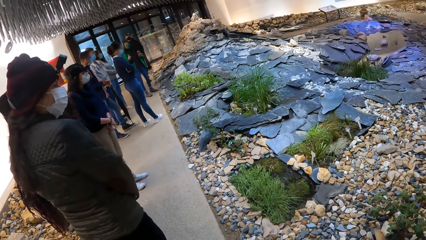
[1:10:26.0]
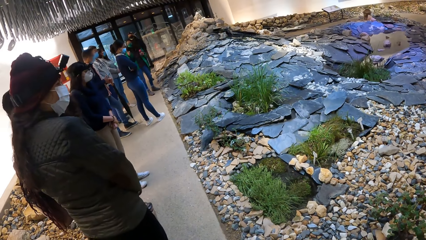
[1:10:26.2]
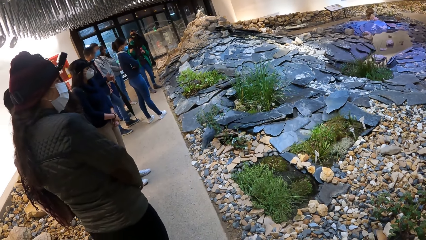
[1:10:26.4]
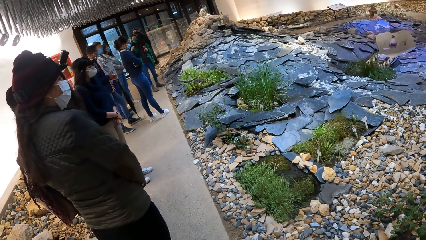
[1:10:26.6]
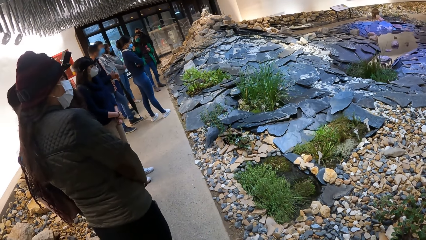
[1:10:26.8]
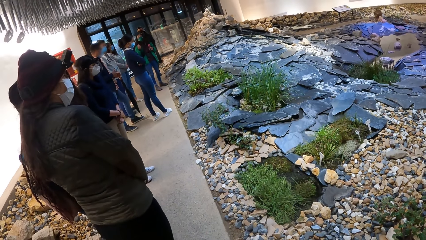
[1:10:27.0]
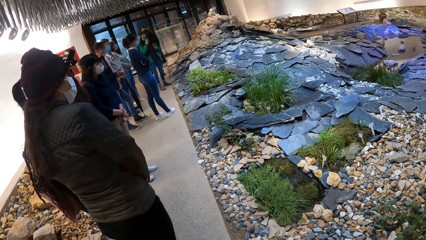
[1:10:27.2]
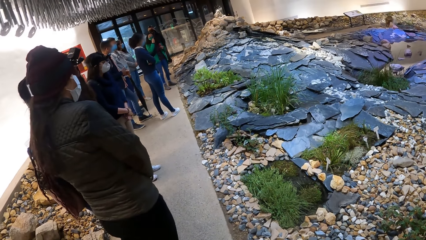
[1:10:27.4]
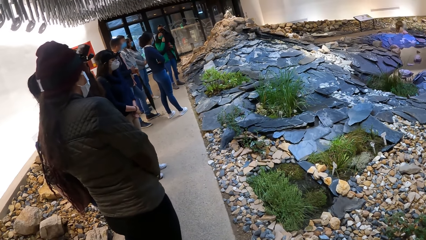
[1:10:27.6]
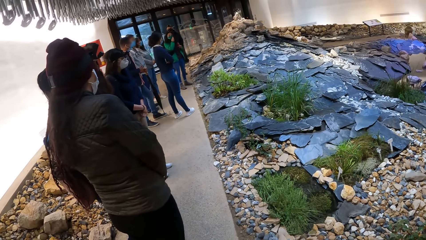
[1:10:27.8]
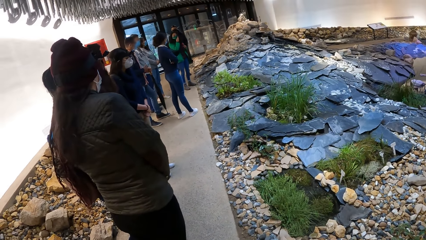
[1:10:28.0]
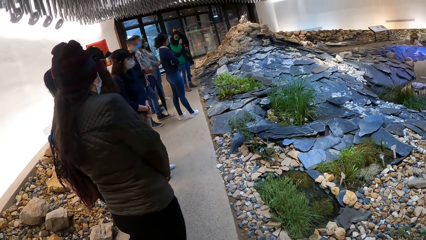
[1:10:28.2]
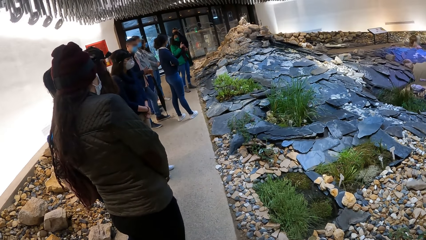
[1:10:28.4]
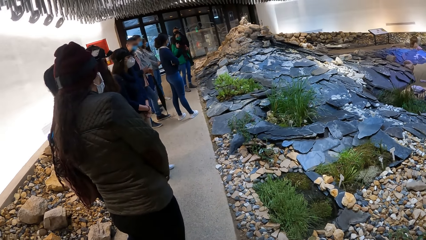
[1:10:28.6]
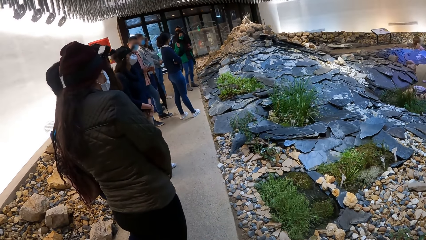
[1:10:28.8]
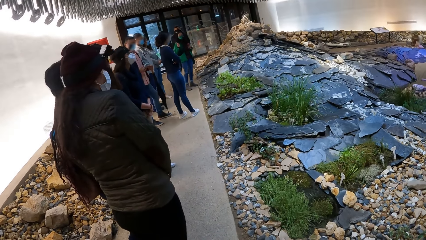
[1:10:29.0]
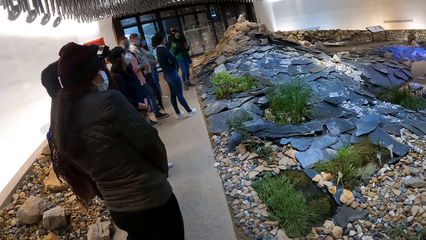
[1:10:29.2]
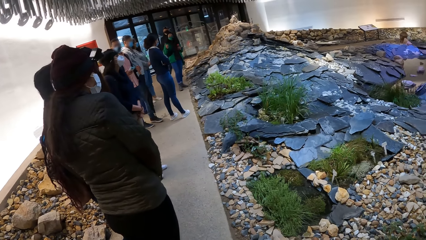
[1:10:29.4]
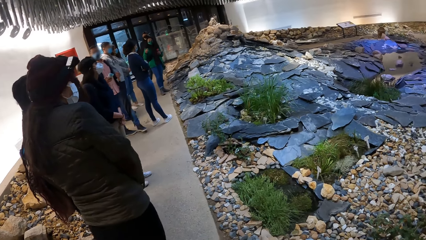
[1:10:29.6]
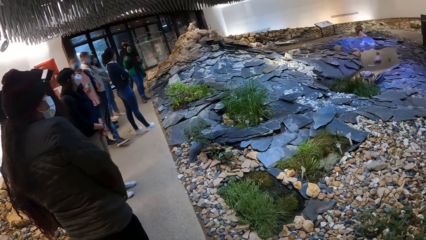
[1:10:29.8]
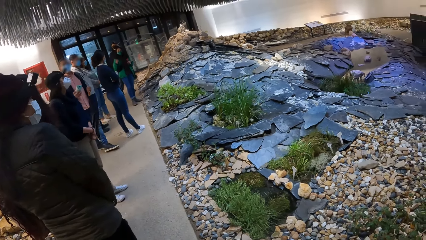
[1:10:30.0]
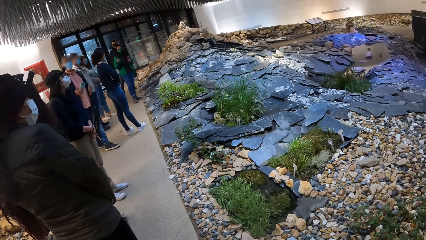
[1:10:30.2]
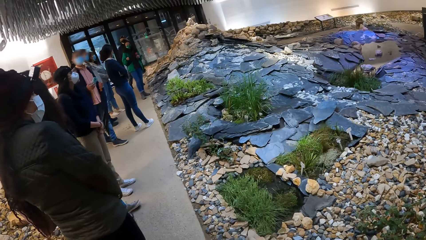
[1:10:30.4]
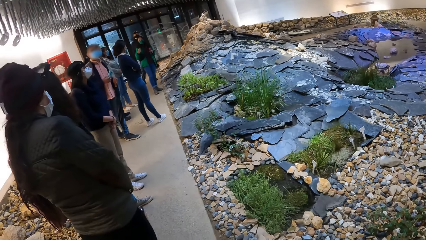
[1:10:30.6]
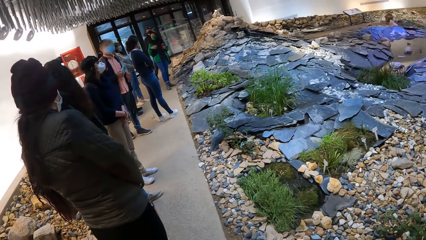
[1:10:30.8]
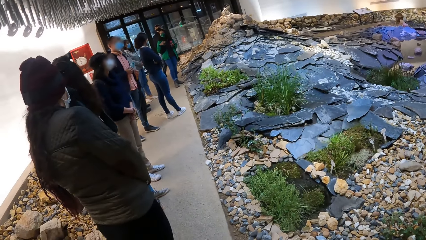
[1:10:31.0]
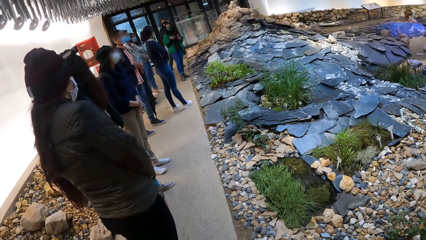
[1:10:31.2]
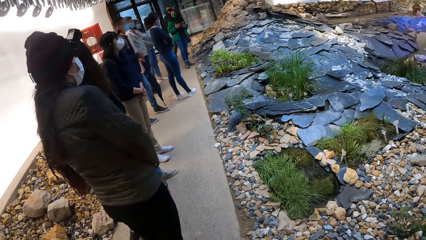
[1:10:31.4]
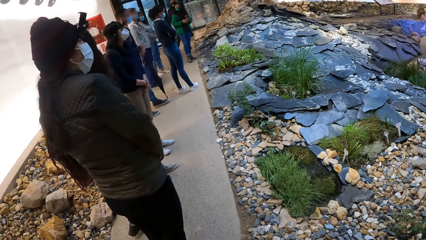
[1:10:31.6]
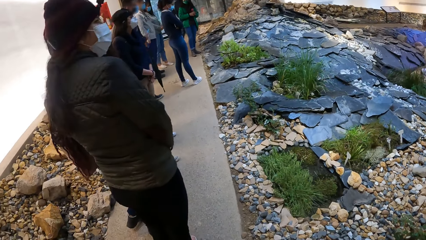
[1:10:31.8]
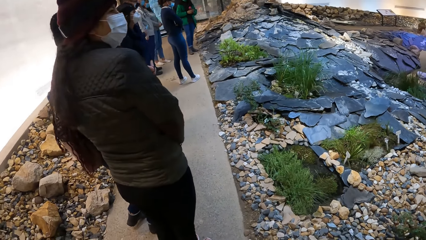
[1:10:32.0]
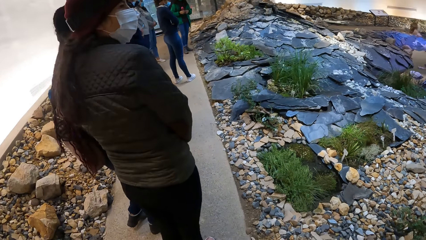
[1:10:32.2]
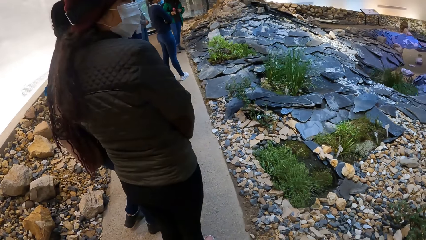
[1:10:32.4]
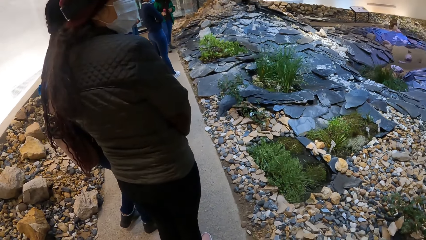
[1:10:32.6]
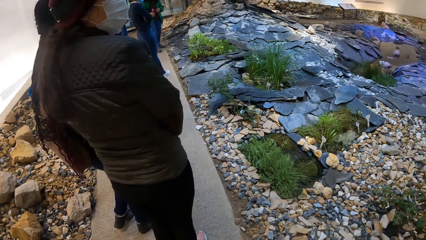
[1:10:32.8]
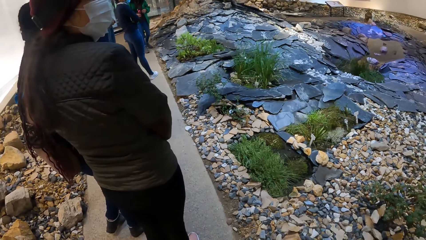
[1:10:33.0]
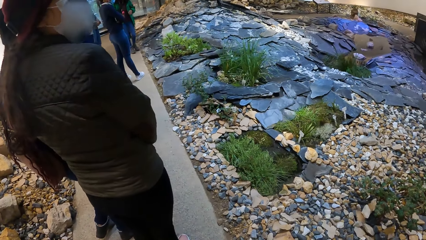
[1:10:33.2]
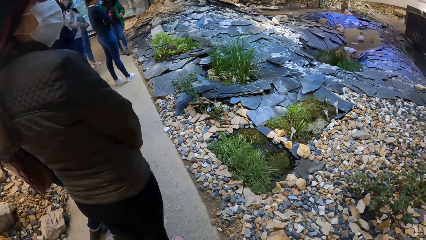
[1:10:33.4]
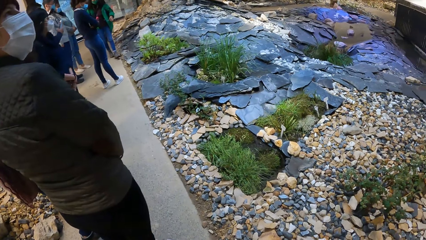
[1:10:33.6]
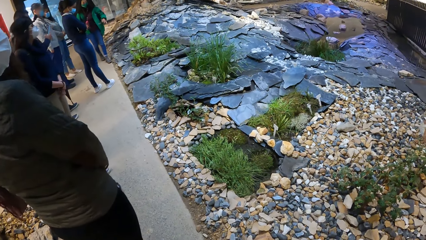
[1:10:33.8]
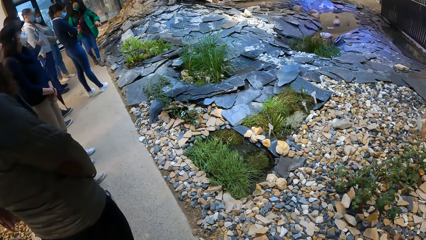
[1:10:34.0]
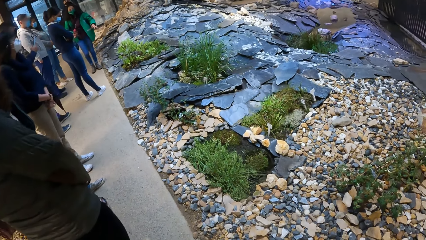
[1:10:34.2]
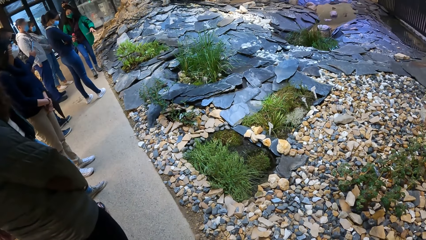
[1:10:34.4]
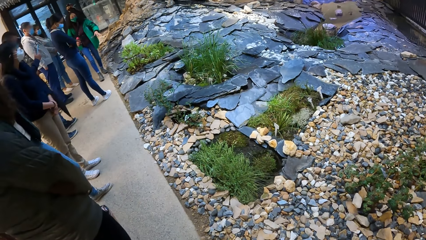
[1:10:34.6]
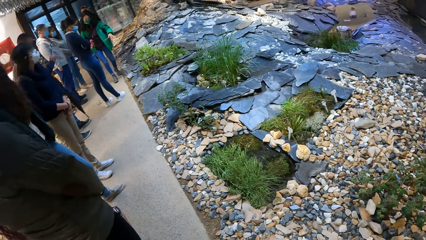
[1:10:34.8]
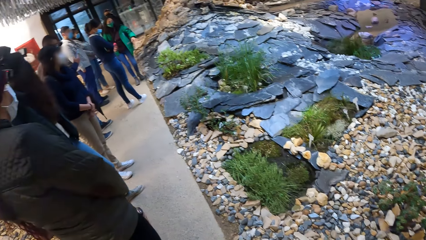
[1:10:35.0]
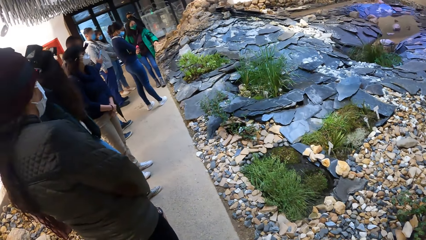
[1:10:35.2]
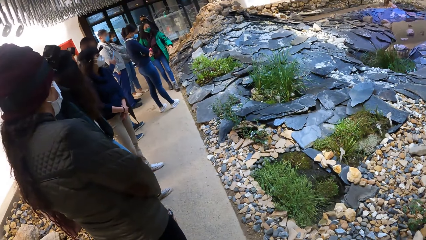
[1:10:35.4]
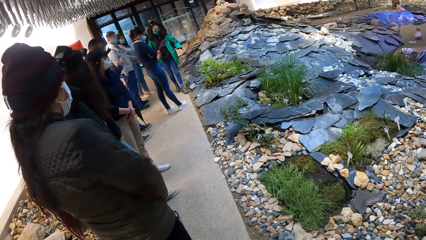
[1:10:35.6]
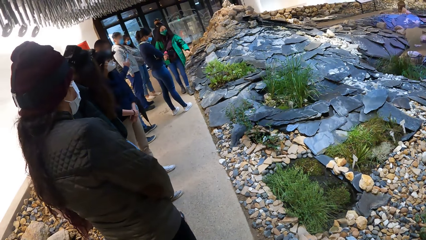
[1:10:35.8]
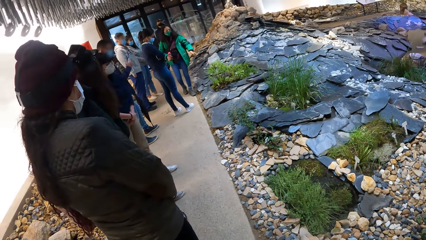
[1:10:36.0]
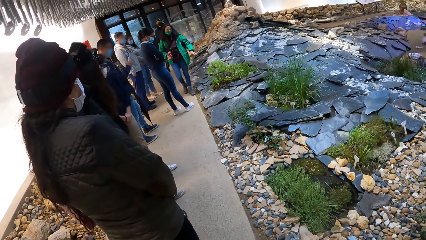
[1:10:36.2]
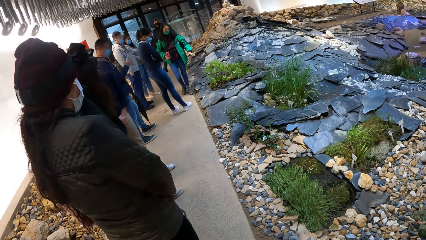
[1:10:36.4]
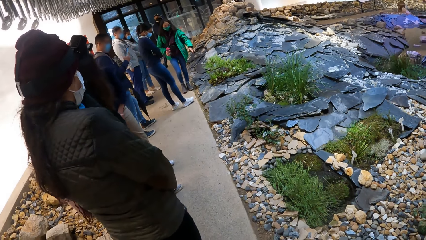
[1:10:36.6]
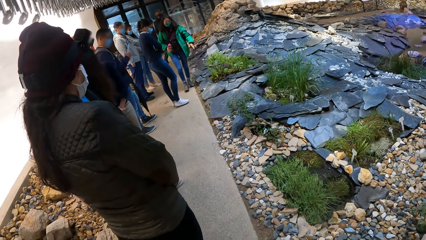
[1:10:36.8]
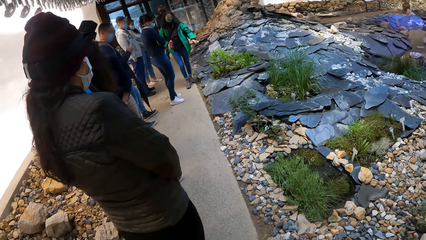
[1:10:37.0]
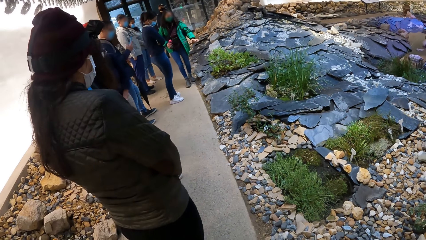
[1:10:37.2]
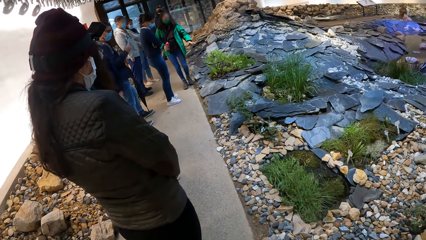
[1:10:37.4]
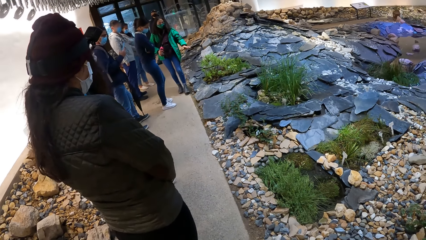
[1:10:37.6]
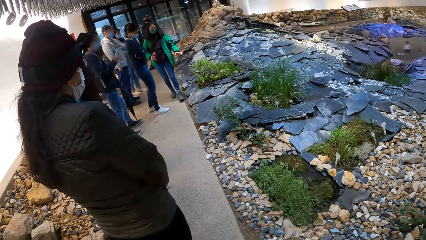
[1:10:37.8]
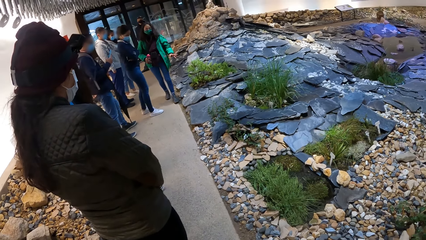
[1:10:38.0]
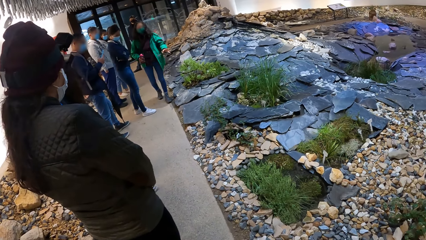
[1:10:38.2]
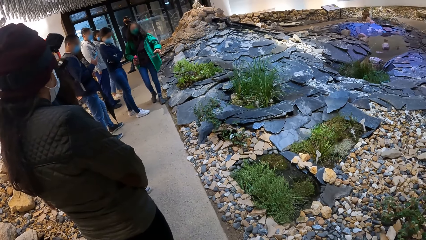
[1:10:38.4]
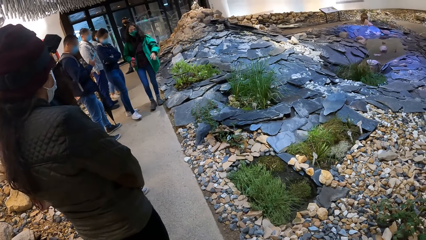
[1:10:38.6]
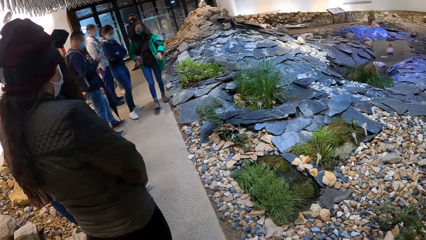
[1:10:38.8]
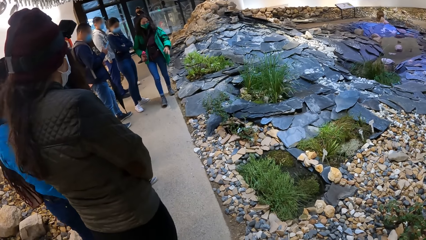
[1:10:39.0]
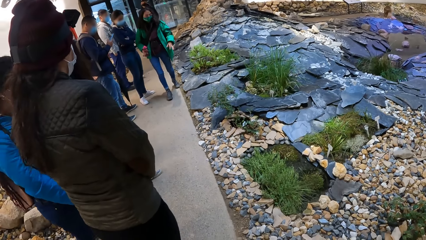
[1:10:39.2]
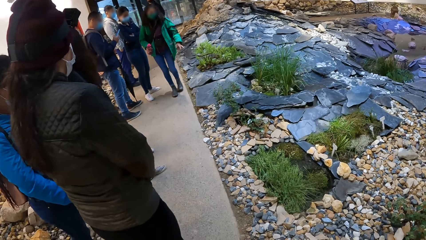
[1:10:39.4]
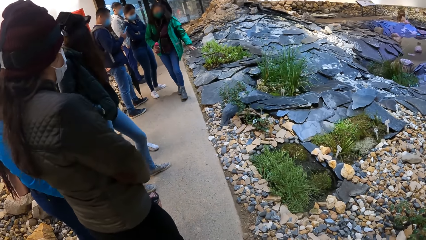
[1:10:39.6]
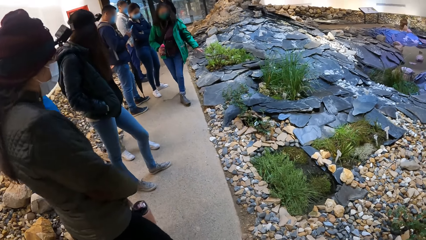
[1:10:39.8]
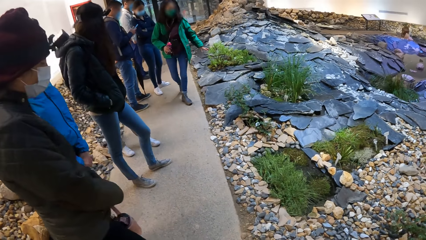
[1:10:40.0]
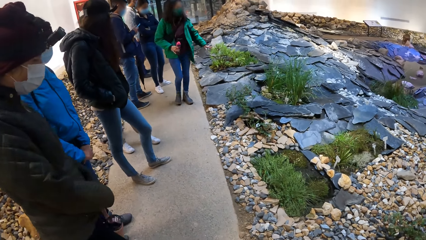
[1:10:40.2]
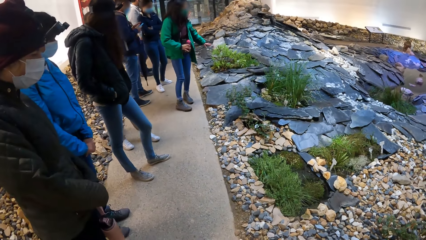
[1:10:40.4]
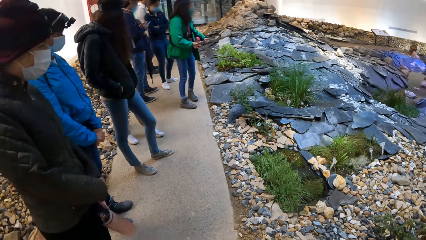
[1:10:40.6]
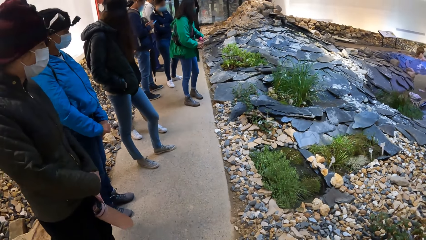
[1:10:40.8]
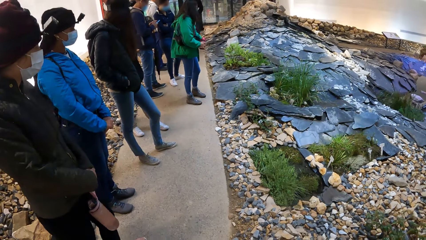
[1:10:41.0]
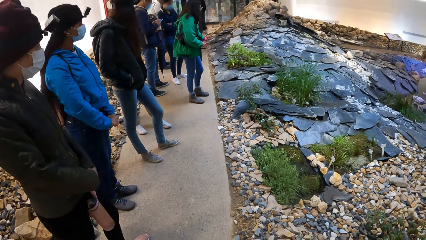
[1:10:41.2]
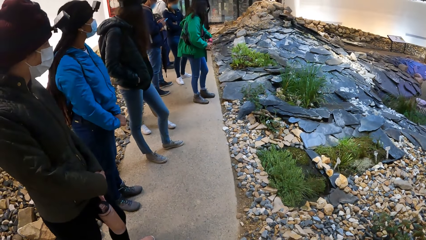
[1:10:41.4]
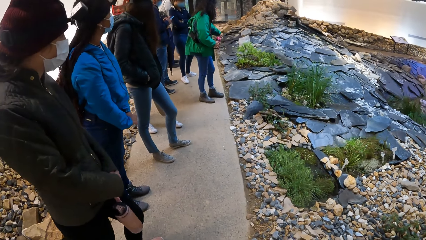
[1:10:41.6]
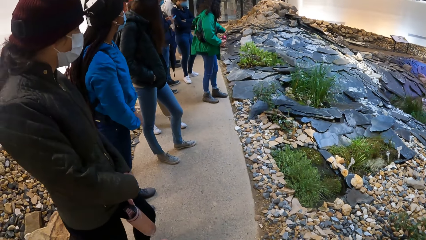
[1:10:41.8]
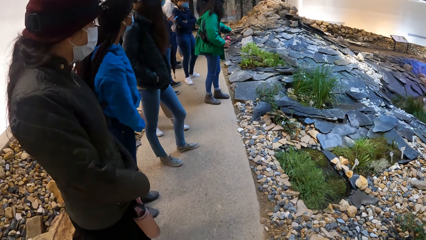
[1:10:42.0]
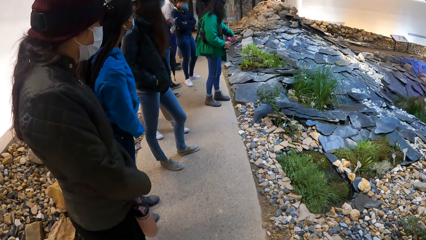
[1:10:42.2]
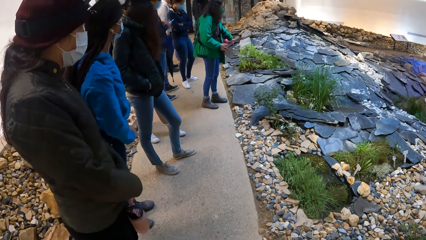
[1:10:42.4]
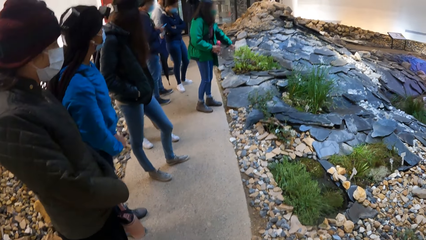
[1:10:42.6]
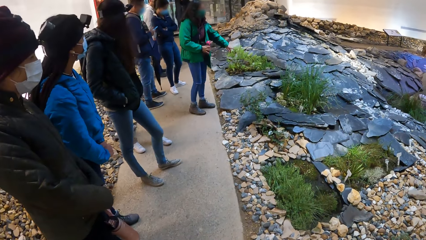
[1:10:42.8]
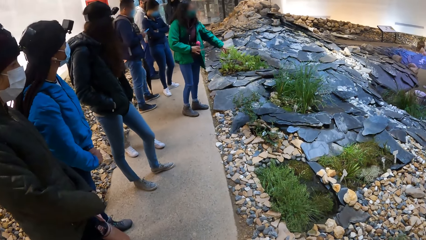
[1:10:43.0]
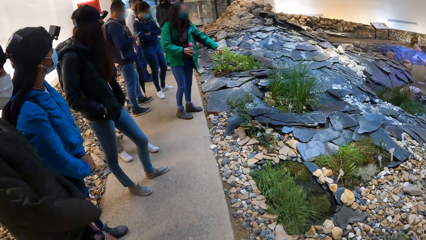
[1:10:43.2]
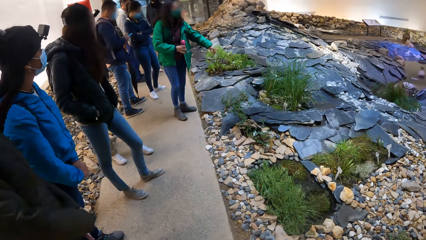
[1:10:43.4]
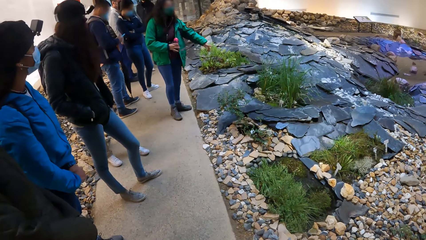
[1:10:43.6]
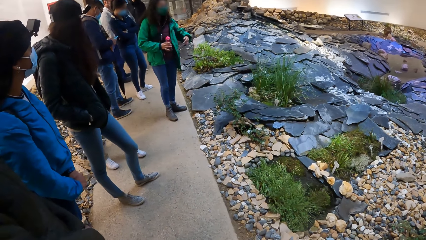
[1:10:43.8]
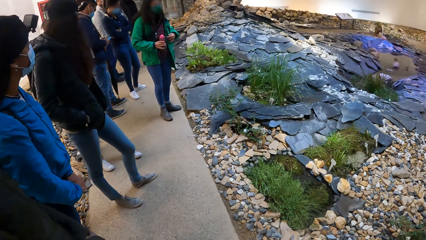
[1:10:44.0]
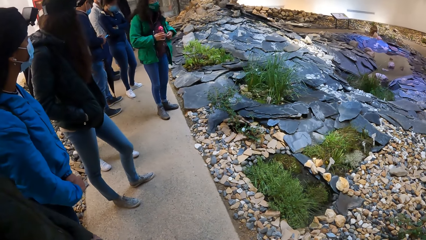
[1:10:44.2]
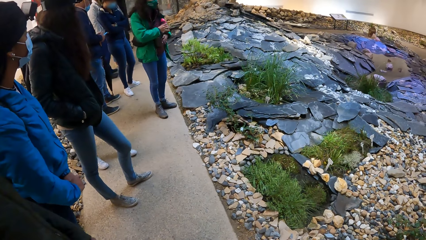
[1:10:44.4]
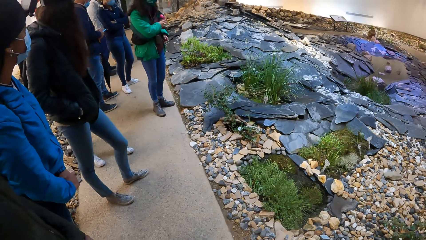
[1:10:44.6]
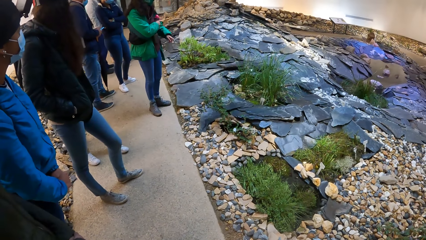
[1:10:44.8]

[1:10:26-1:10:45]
A woman touches the nose mask on her face with her right hand. A man holds a phone with his right hand. A lady walks on the pavement. Another lady moves the leg. Another lady steps backwards. Another lady steps backwards. The first lady demonstrates with the hand. The man operates the phone with both hands.
